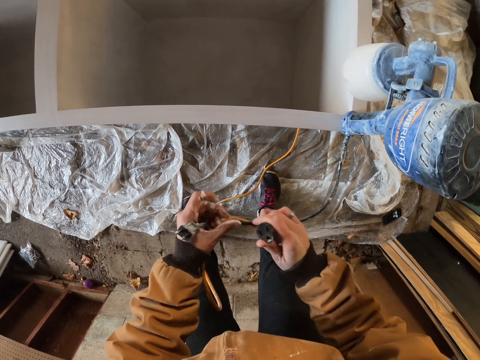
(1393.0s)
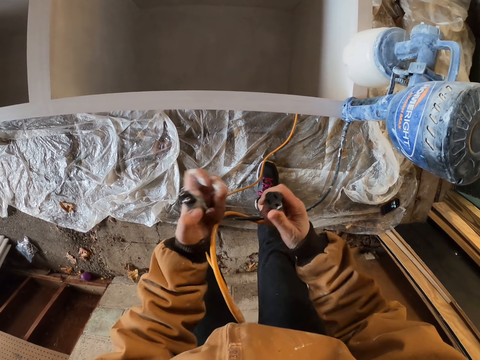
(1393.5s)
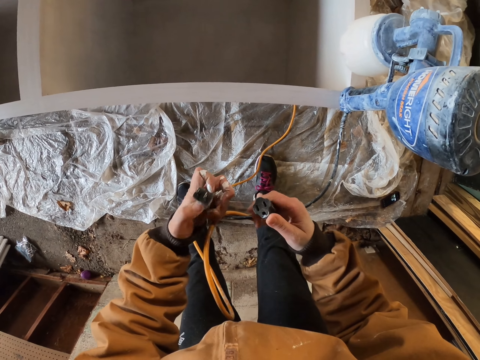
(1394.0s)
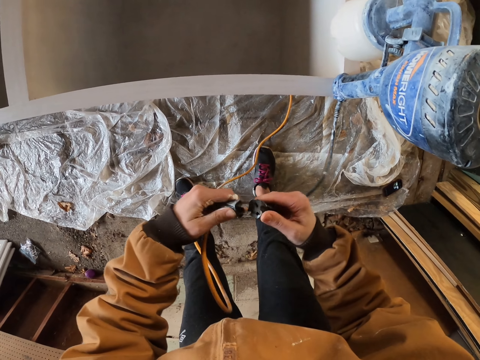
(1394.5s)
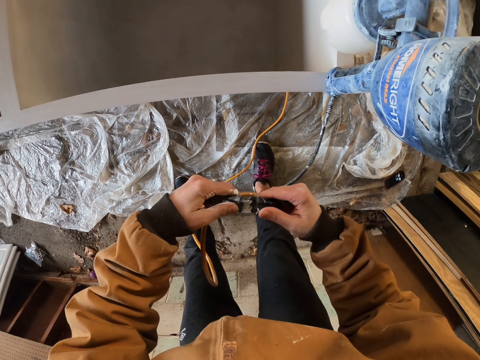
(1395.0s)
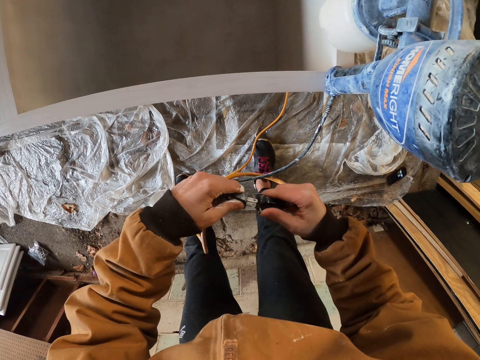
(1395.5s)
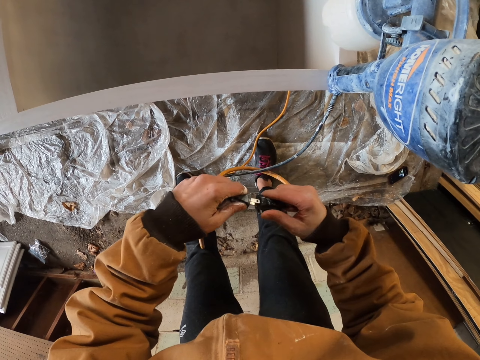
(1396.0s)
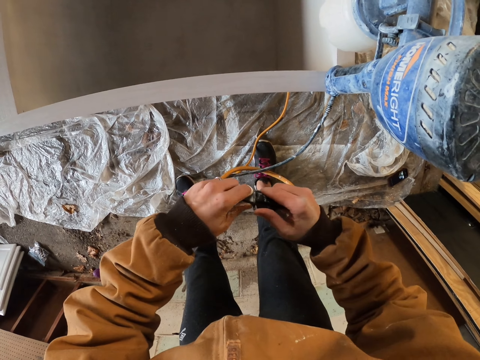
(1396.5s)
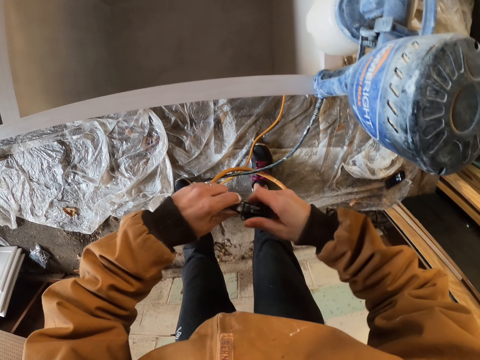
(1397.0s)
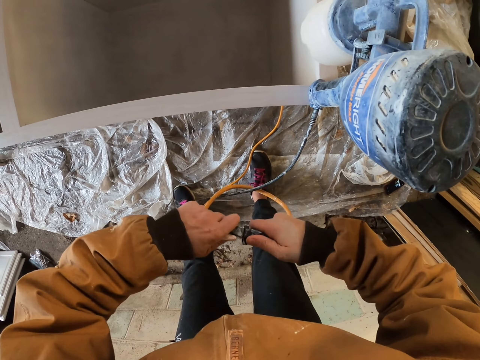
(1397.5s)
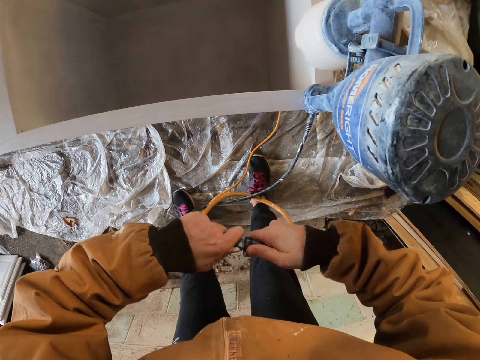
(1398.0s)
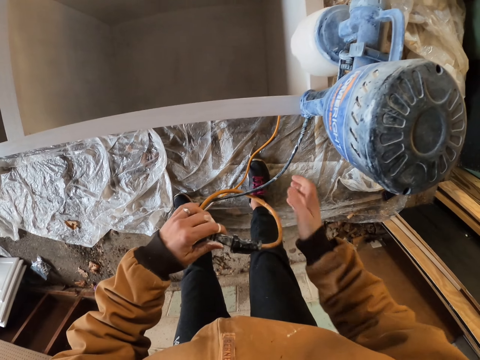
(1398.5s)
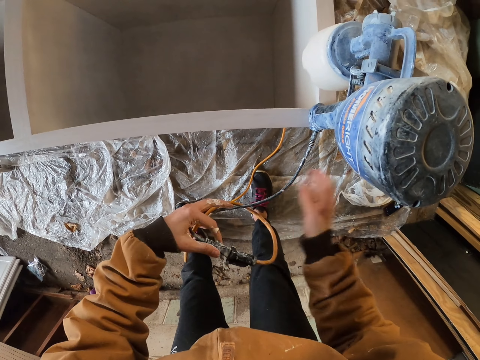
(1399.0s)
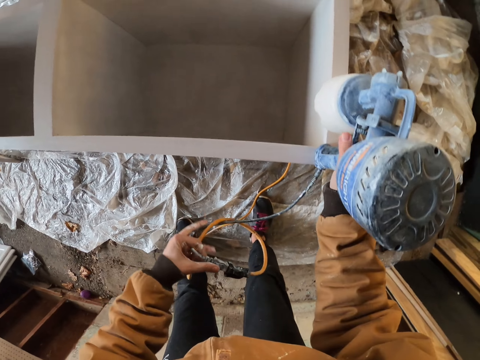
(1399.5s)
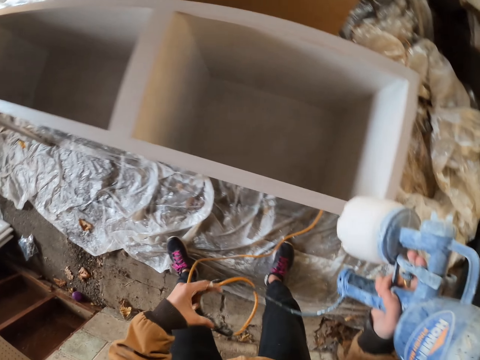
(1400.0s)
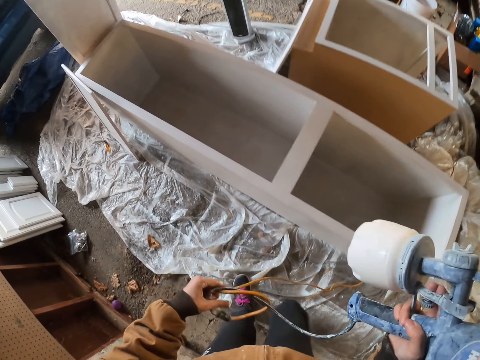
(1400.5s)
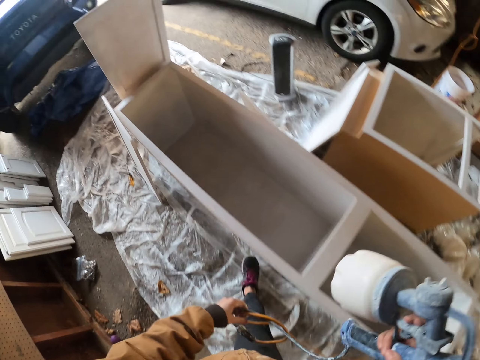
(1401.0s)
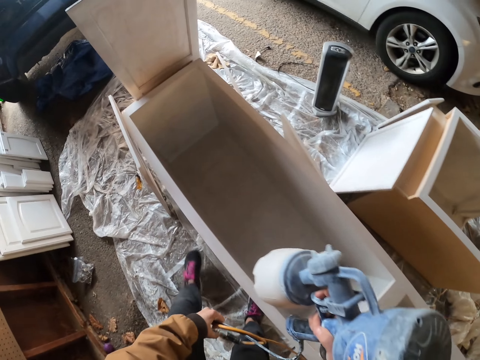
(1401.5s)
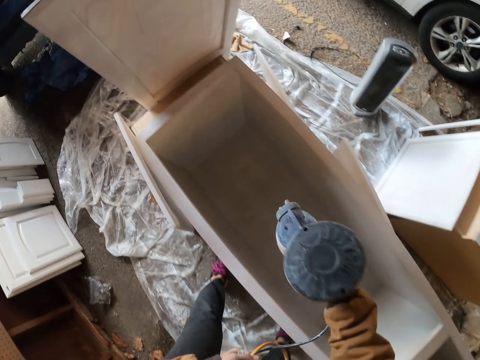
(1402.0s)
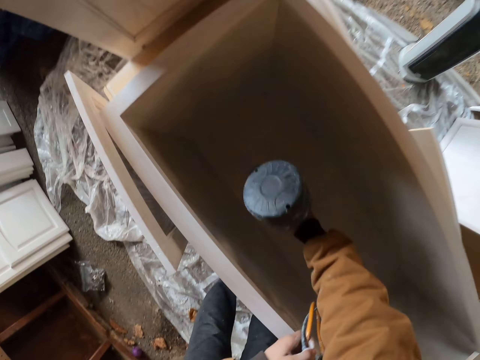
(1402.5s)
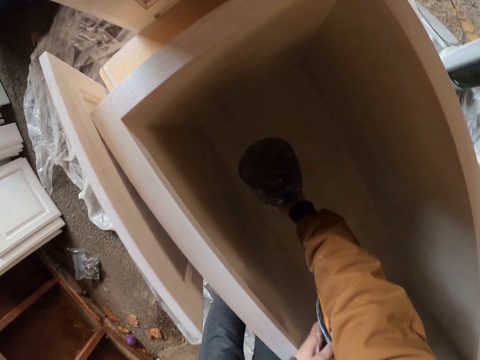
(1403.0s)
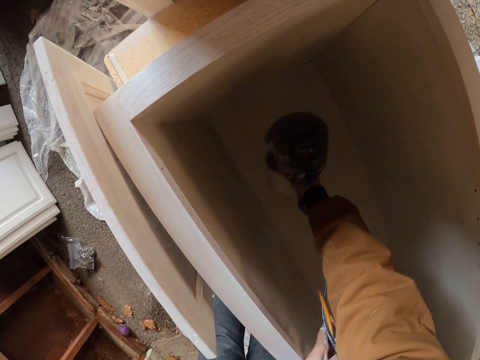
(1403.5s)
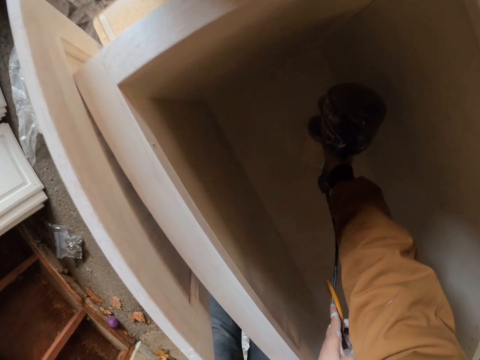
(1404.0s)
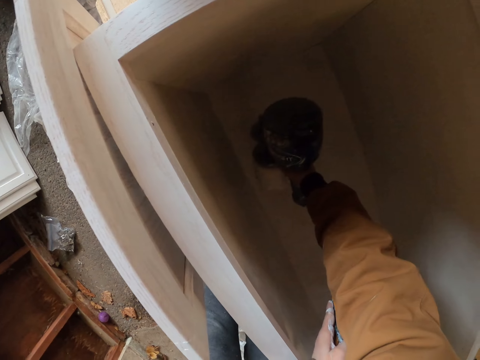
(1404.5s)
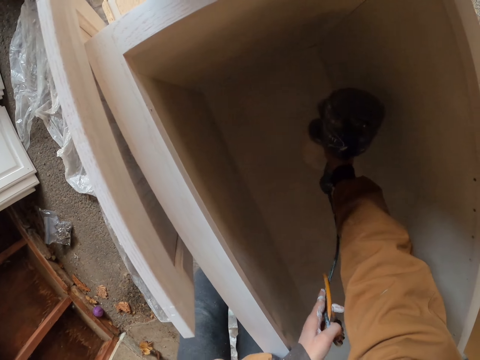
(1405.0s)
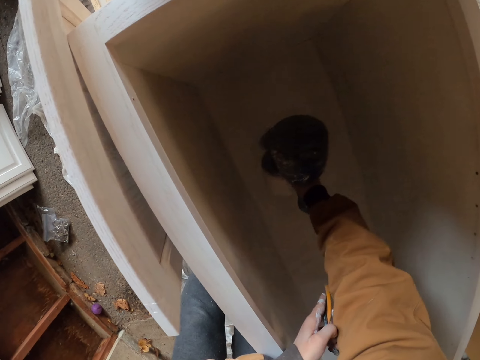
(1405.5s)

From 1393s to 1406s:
The camera wearer picks up the spray paint machine from the wood. They walk around the wooden structure. They hold the cable with their hand. They spray the paint on the wood with the machine.

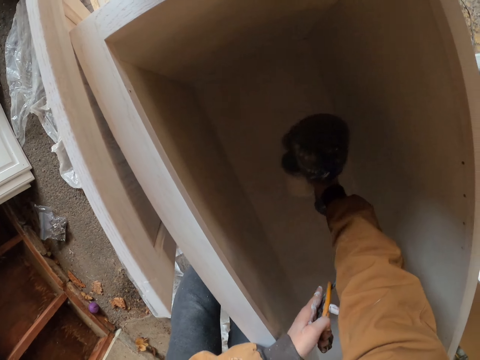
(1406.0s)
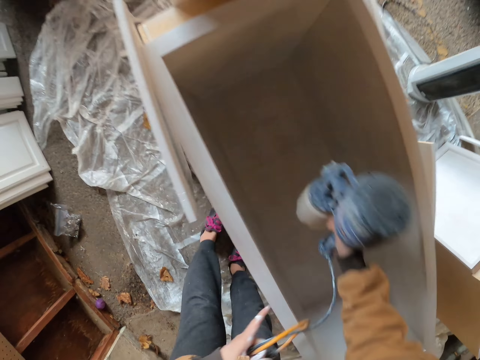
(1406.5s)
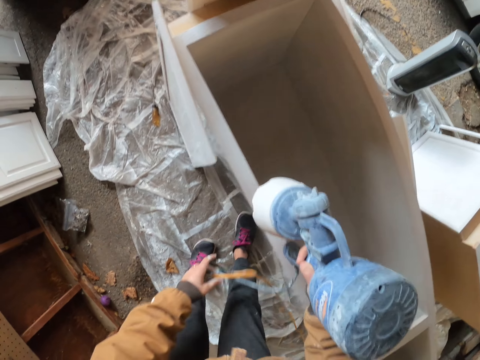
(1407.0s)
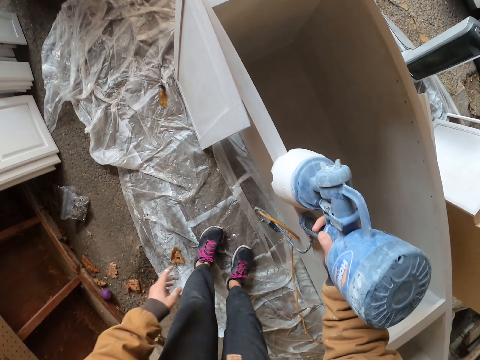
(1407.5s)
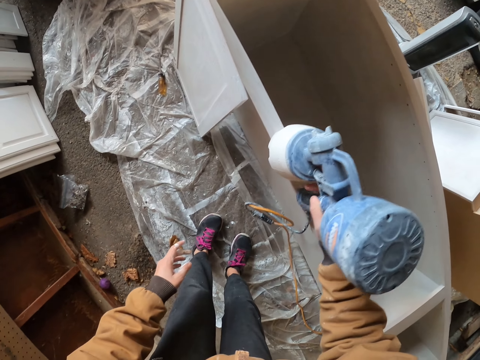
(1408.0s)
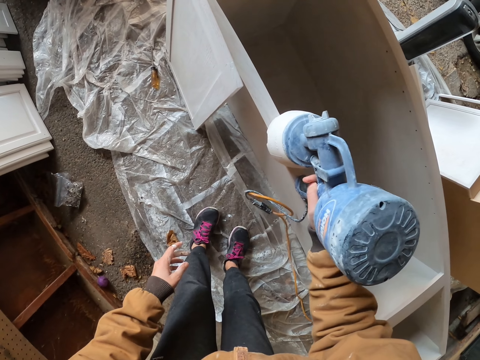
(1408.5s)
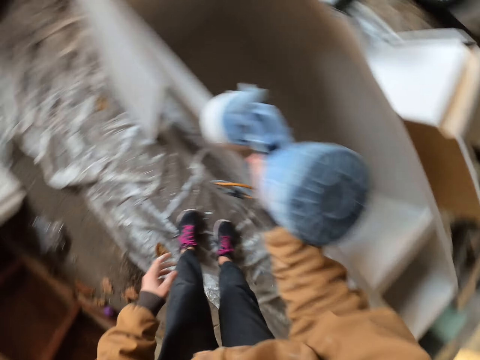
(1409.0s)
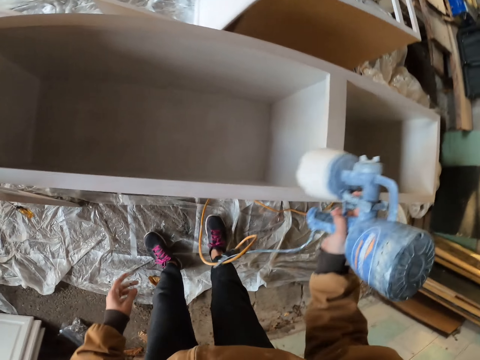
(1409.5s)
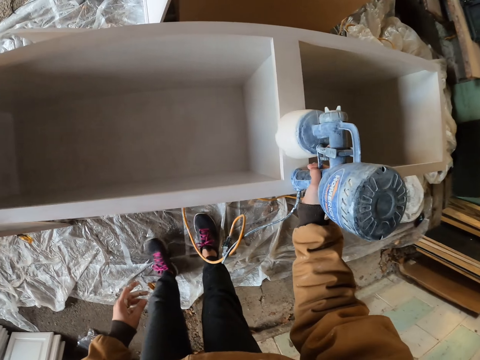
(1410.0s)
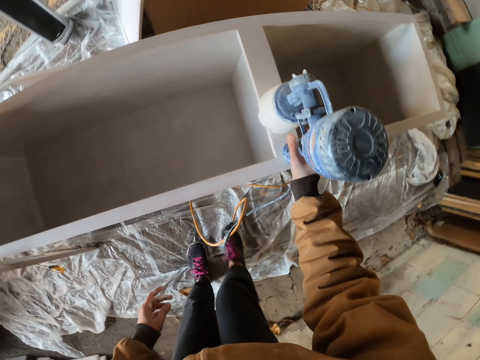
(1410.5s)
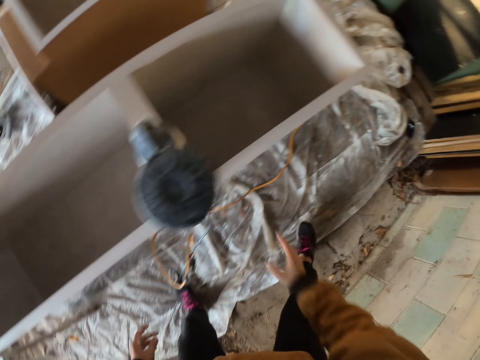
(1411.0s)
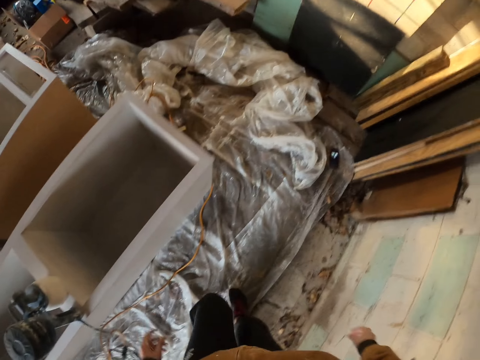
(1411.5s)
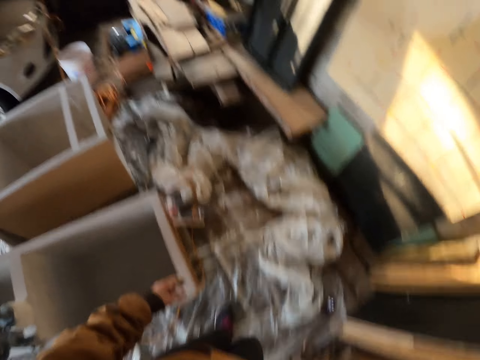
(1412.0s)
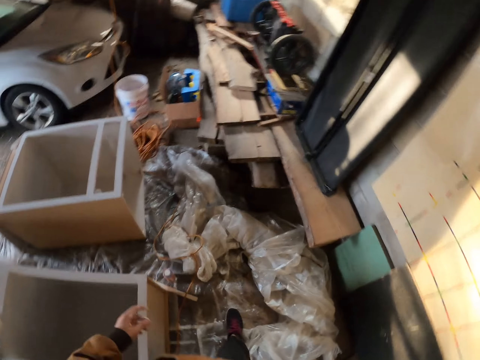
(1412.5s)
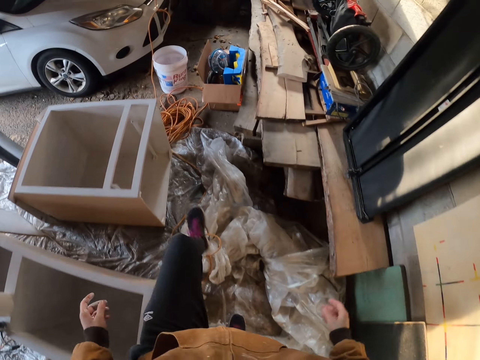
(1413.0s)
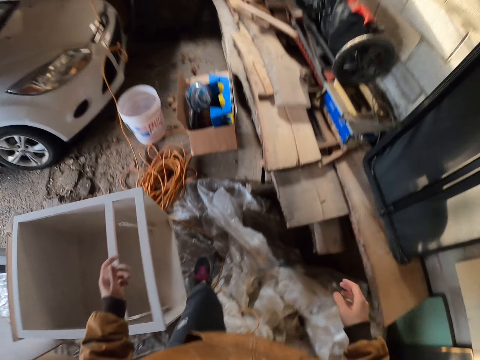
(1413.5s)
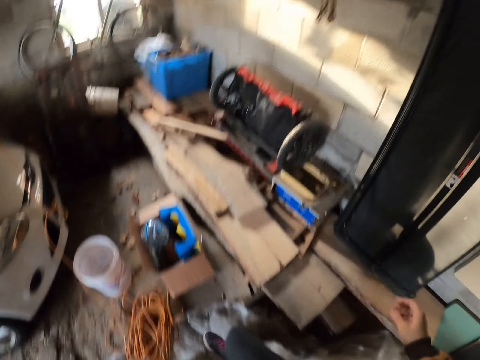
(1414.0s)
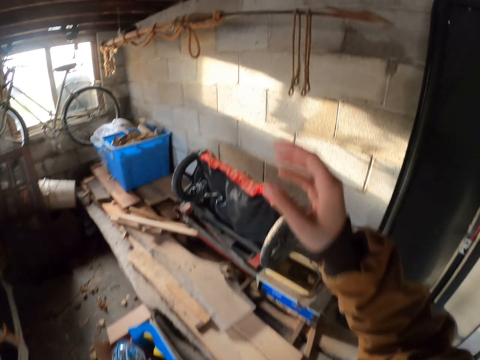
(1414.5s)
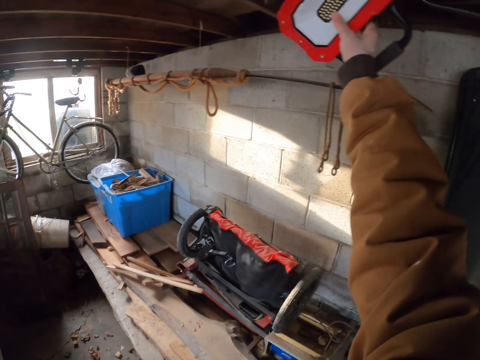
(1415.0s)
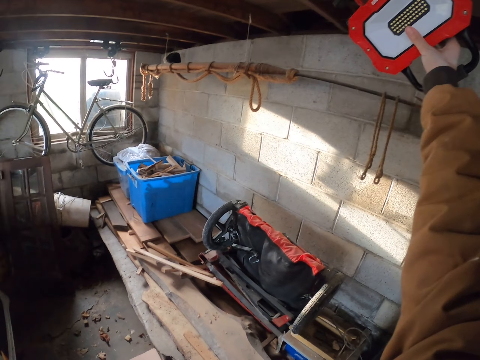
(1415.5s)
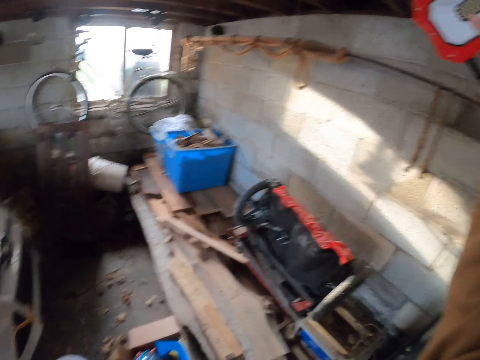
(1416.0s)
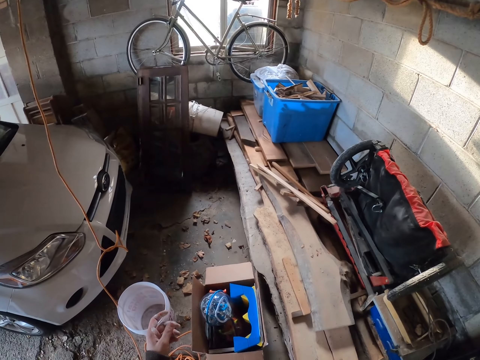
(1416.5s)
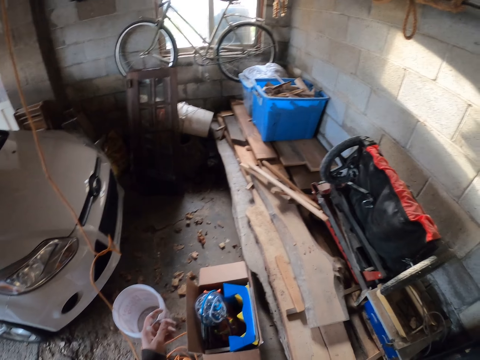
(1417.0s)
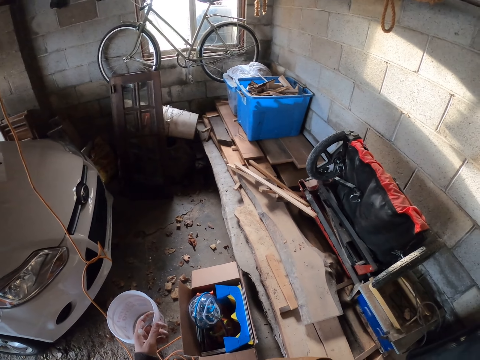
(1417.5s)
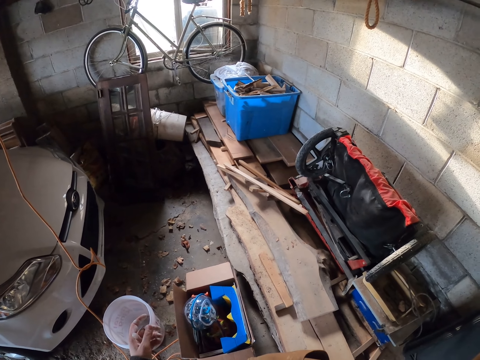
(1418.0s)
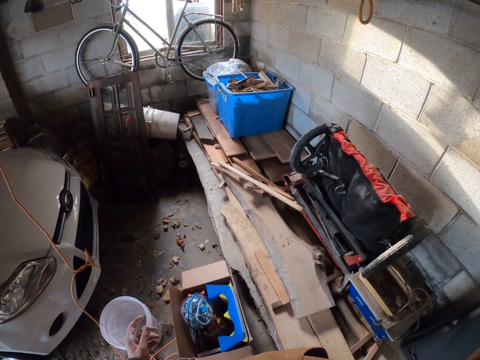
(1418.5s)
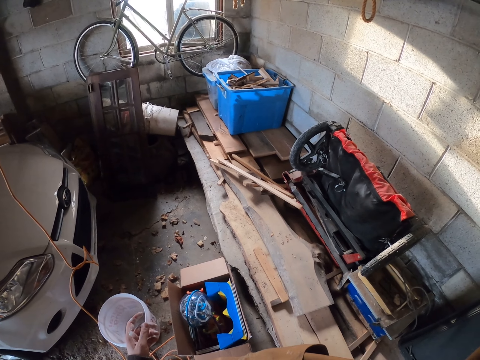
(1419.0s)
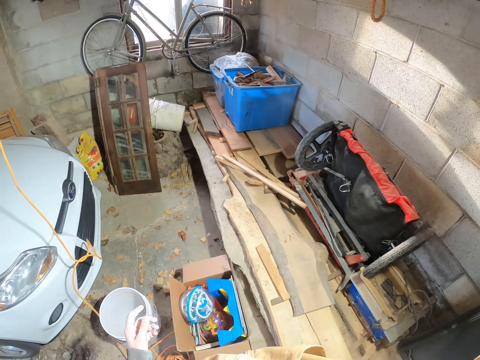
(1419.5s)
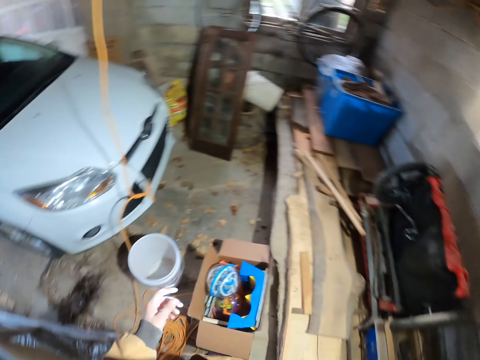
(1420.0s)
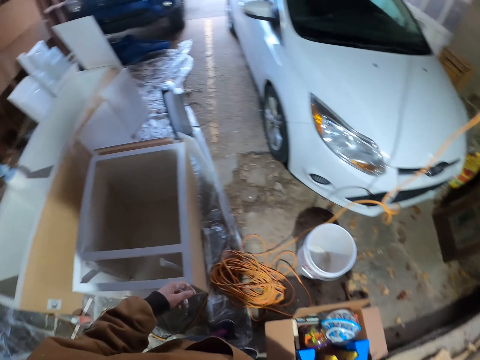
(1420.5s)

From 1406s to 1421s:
The camera wearer drops the cable. They place the spray gun on the wooden structure. They walk around the room. They light up the room.
